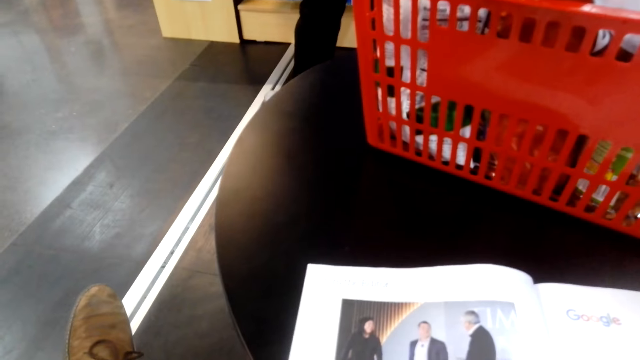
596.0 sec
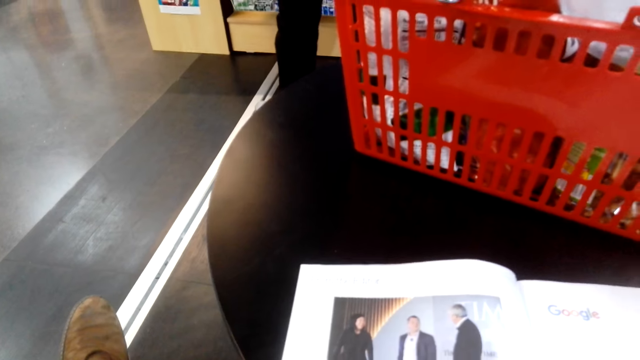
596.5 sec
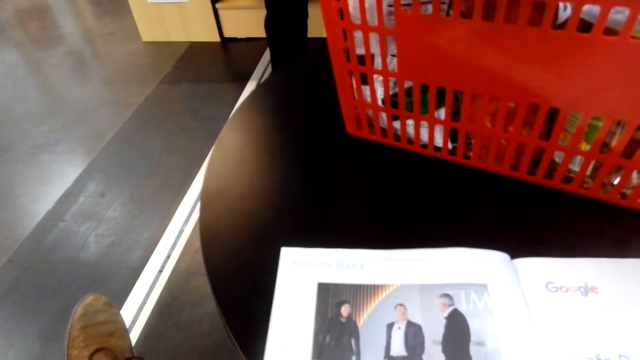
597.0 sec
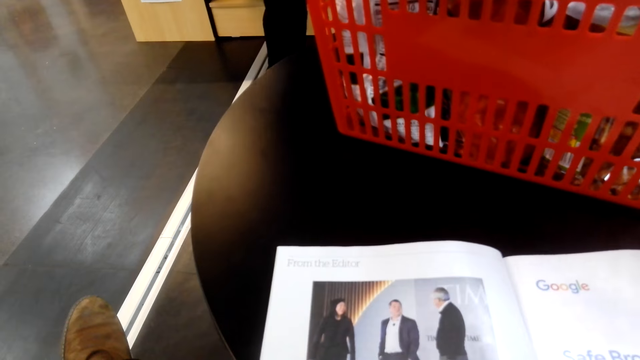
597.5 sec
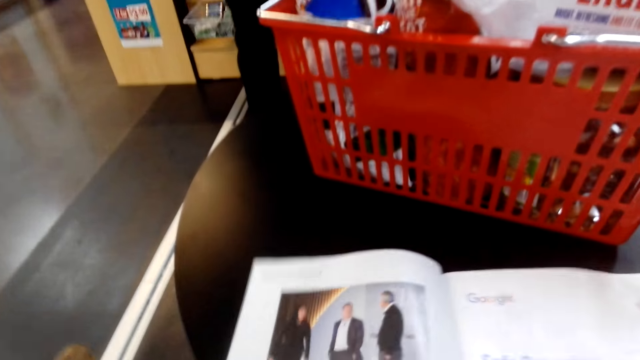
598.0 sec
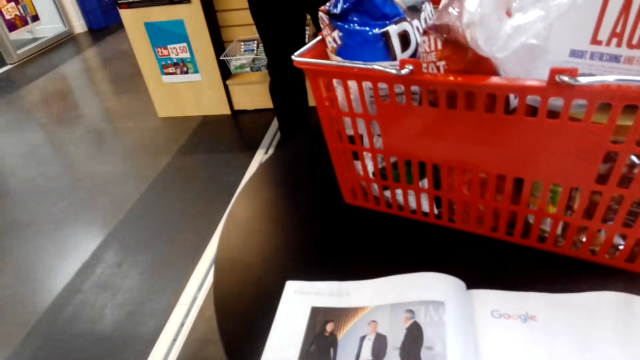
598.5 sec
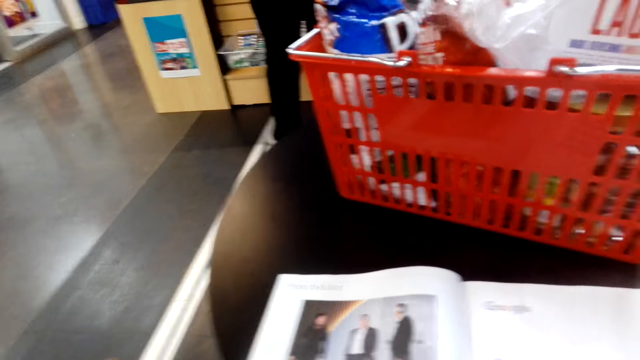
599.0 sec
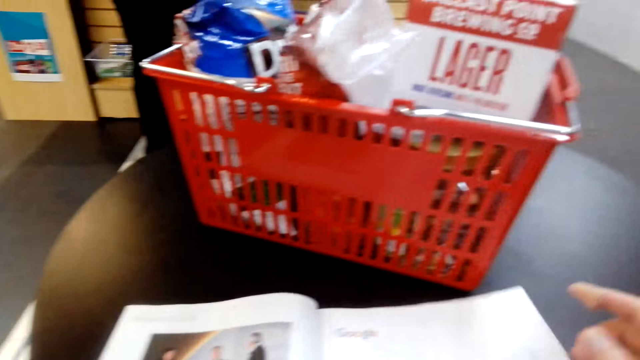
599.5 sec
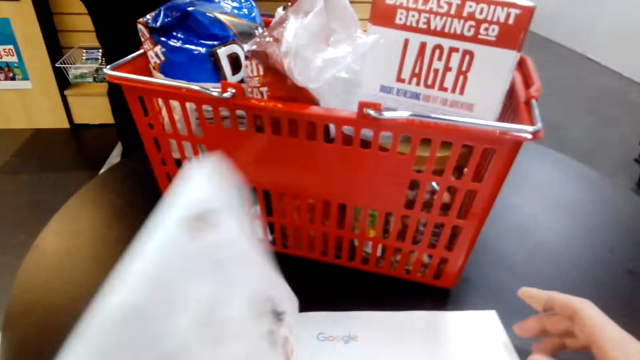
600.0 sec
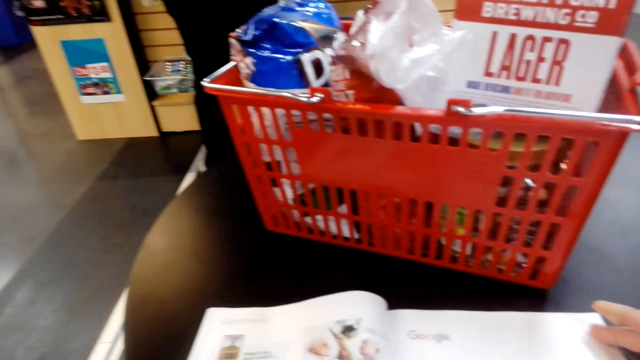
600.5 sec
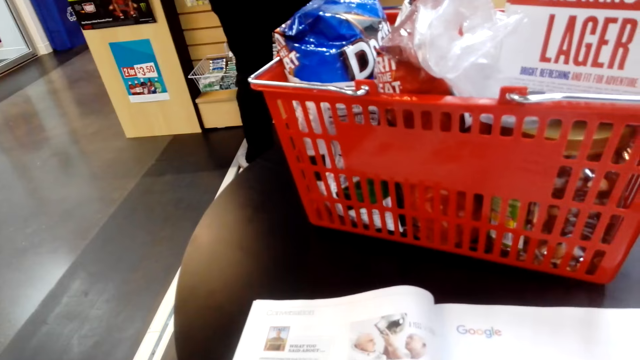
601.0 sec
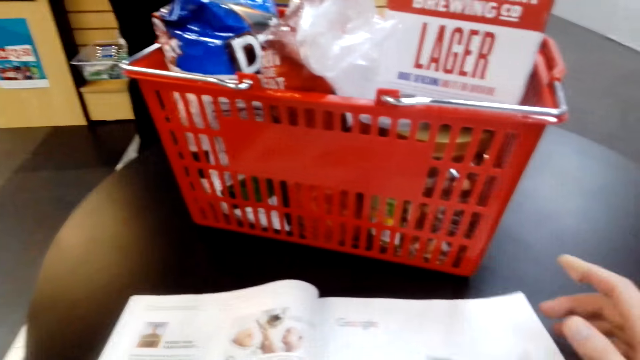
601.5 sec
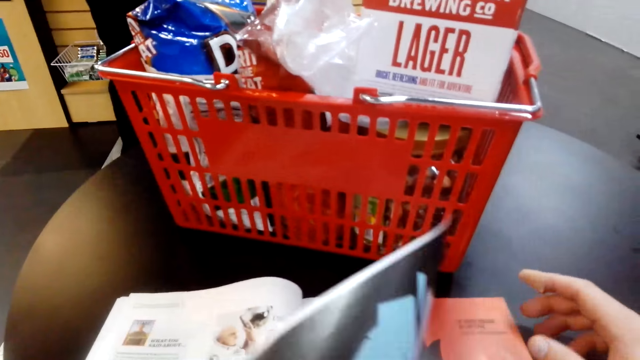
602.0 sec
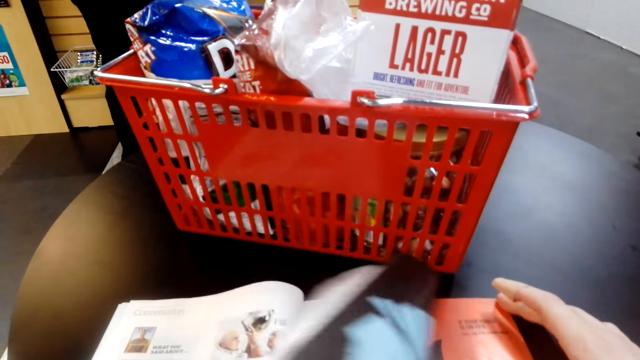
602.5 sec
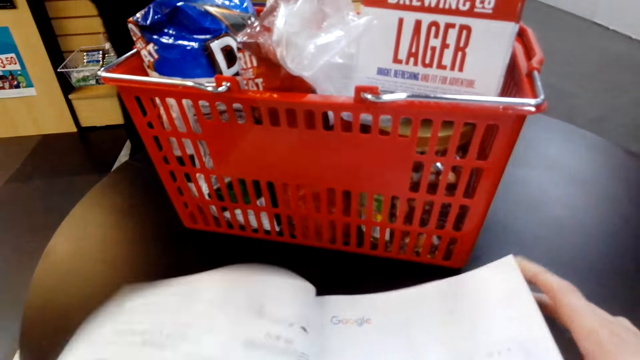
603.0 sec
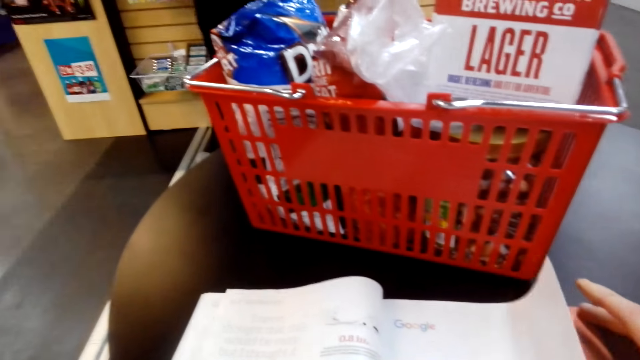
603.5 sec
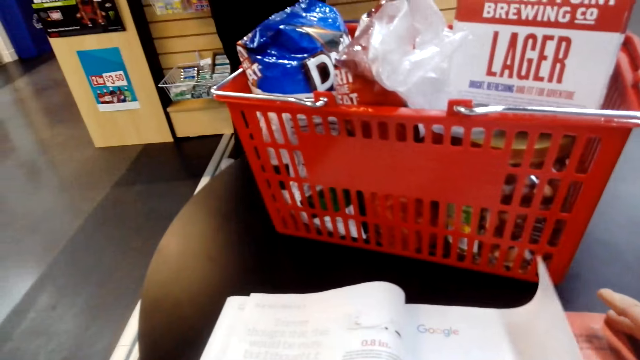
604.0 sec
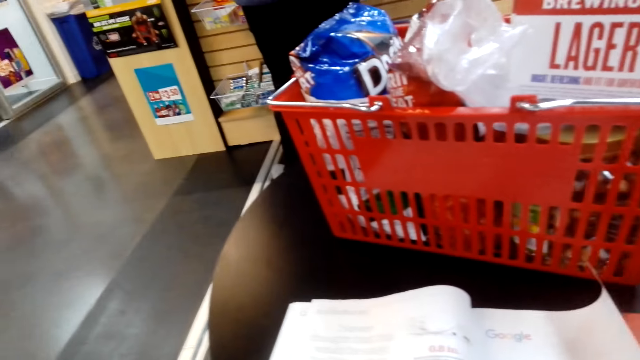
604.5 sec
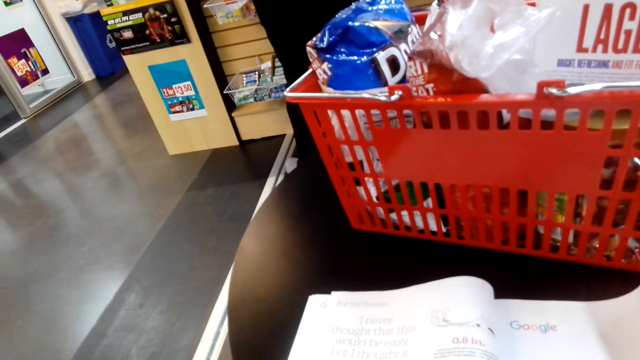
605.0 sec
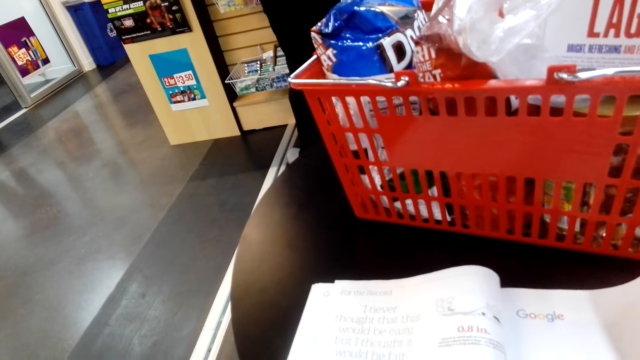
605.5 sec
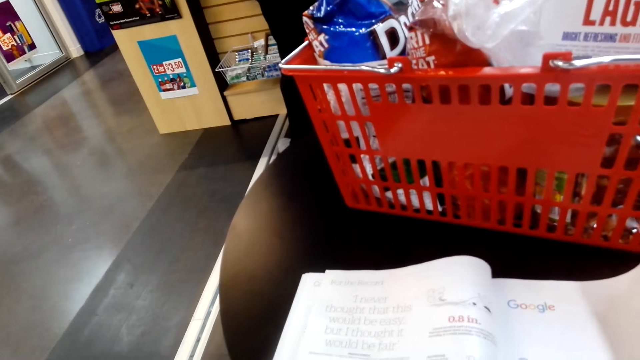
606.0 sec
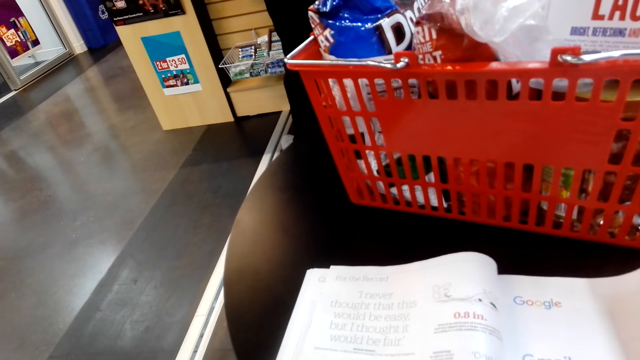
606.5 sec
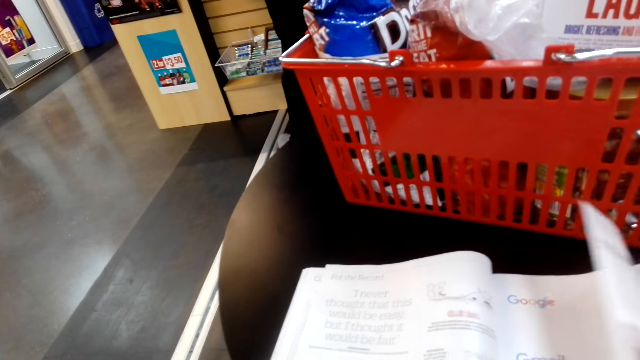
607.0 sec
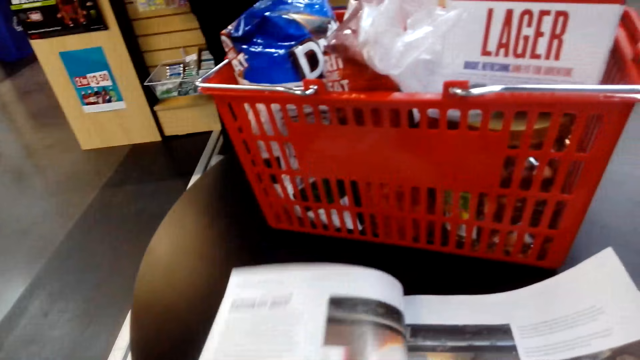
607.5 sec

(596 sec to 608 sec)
The camera wearer reads the magazine. They browse the magazine. They flip the pages. They flip the pages again.

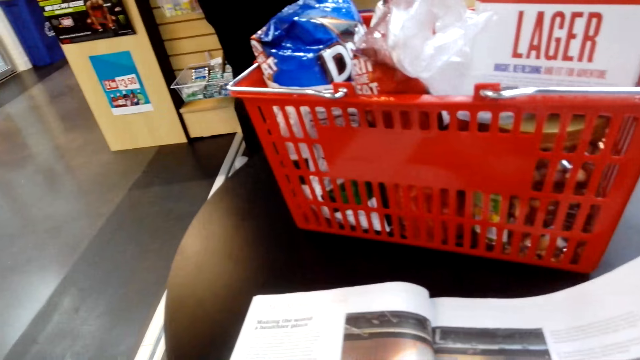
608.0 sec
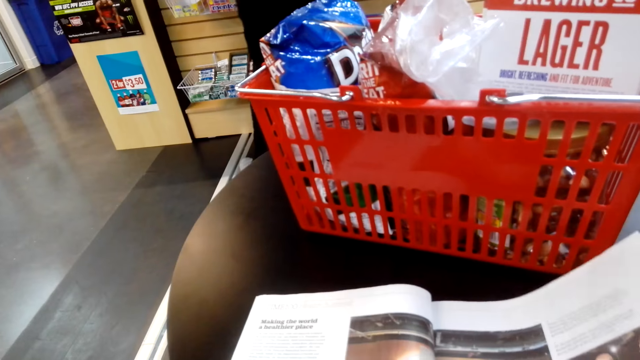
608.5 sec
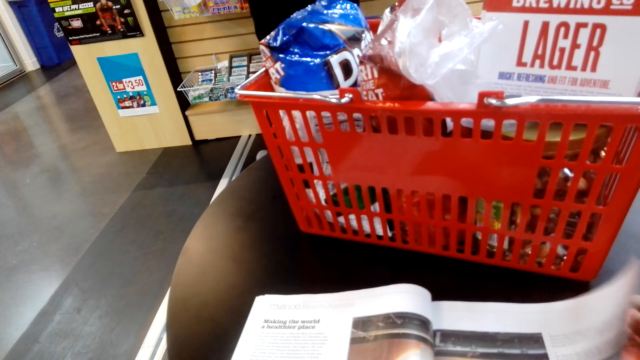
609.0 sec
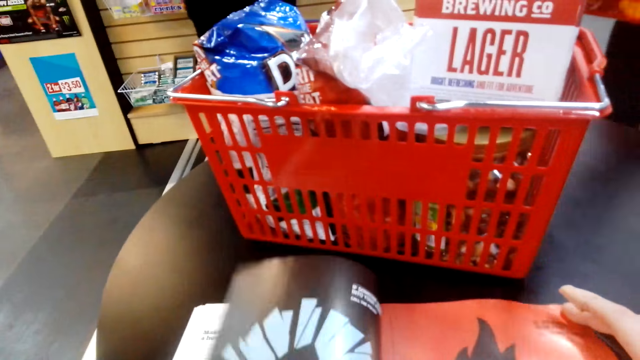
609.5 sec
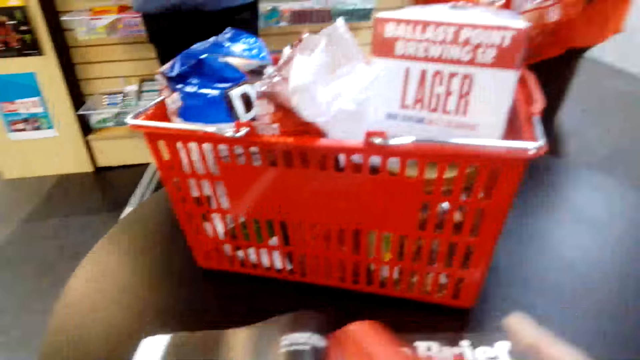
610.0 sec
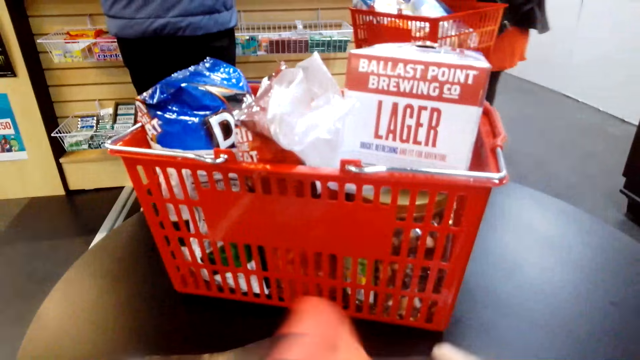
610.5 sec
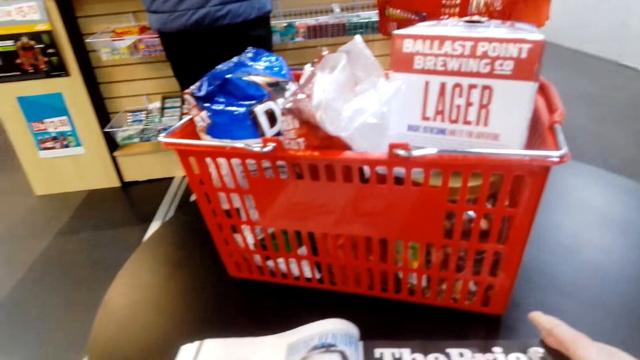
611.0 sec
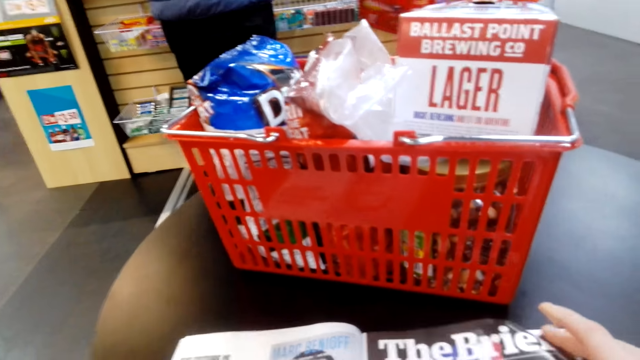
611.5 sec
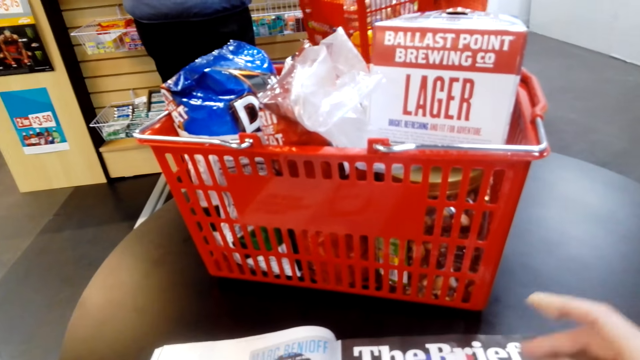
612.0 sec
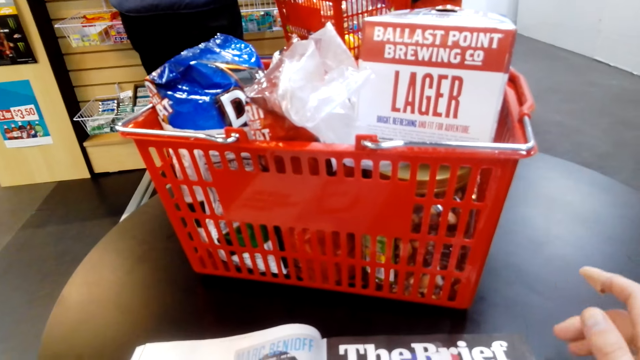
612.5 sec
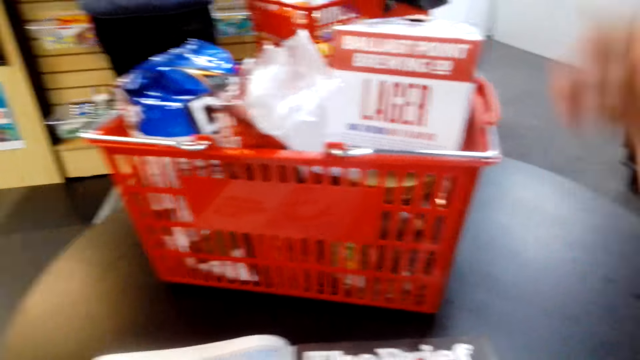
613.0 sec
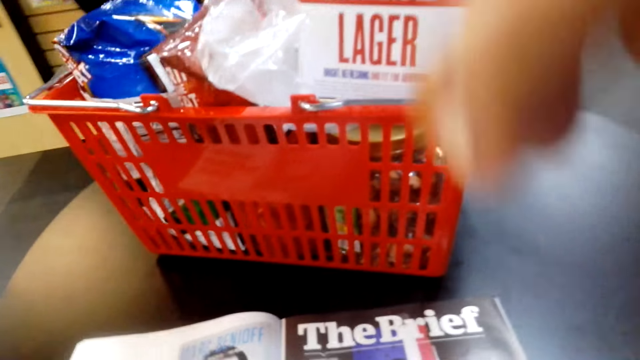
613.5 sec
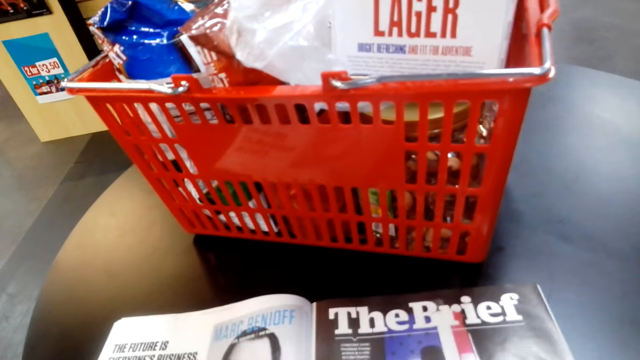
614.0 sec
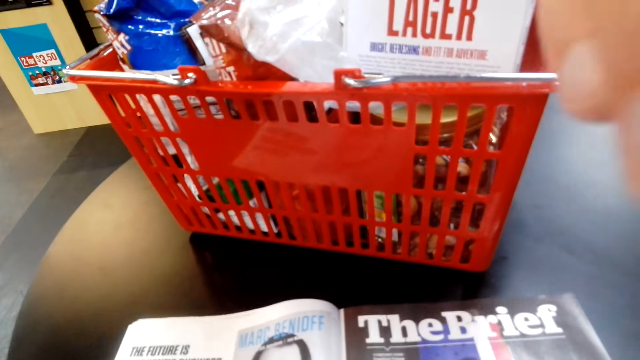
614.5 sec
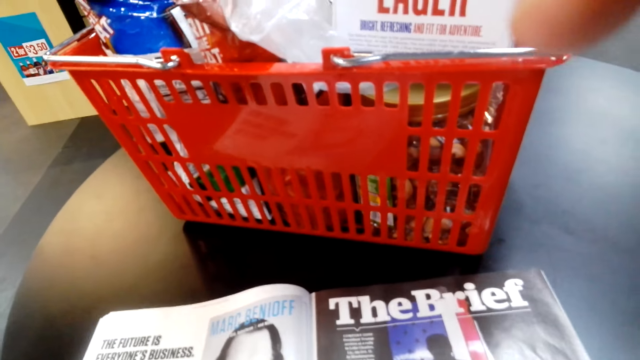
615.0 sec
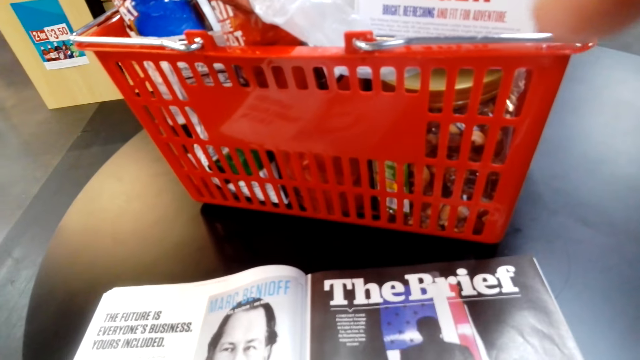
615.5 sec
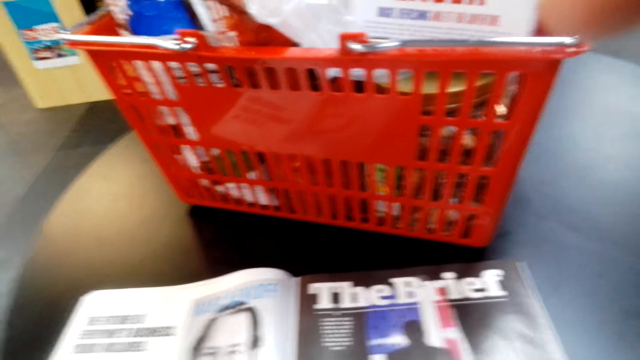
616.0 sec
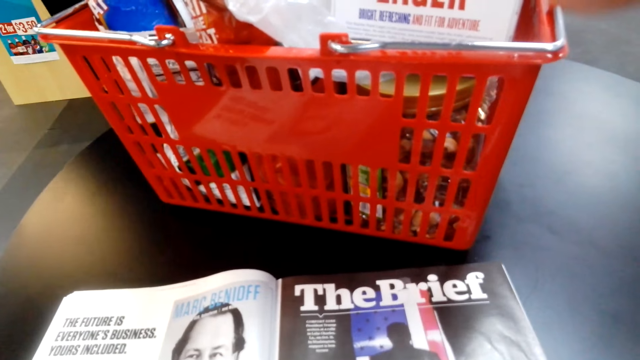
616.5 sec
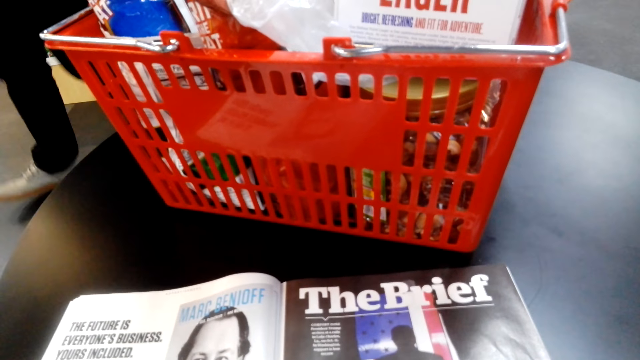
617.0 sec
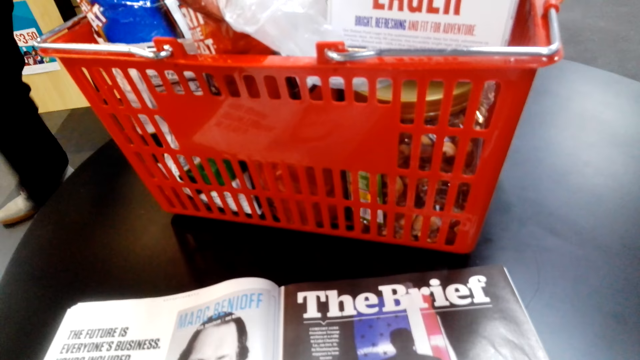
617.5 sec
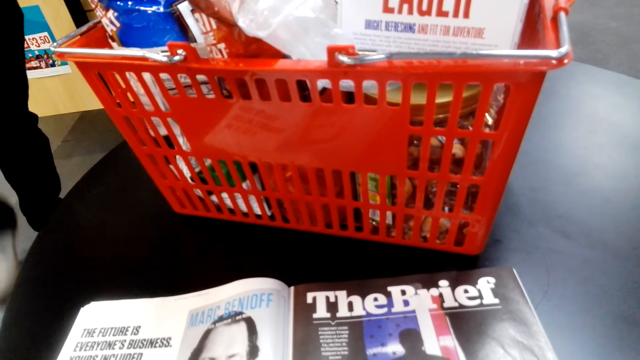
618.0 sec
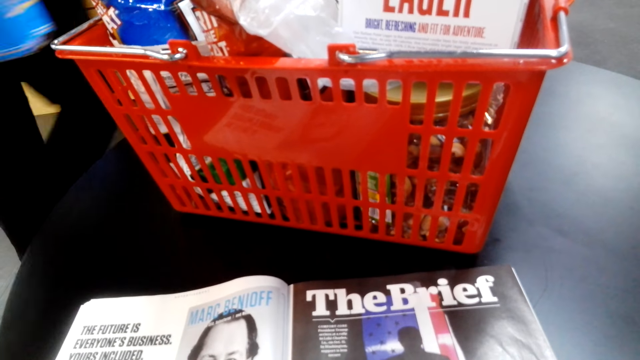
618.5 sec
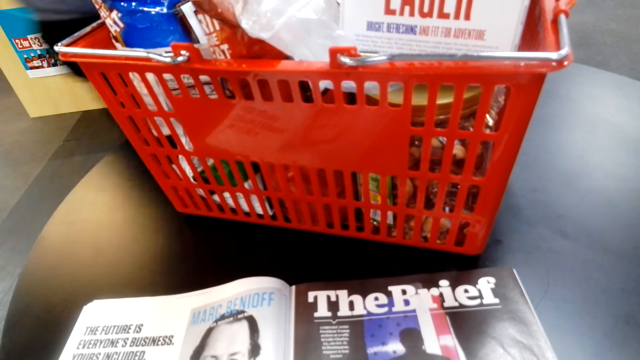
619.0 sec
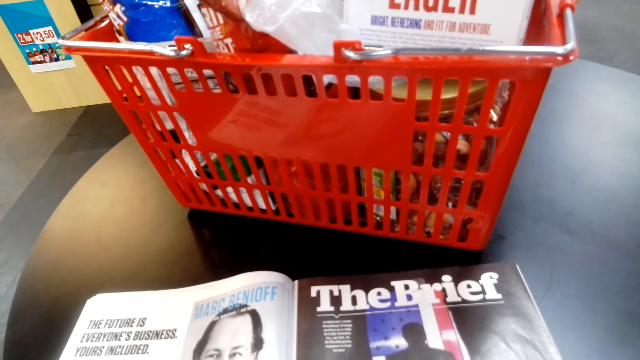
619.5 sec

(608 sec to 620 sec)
The camera wearer touches the camera. He lifts his right hand.
